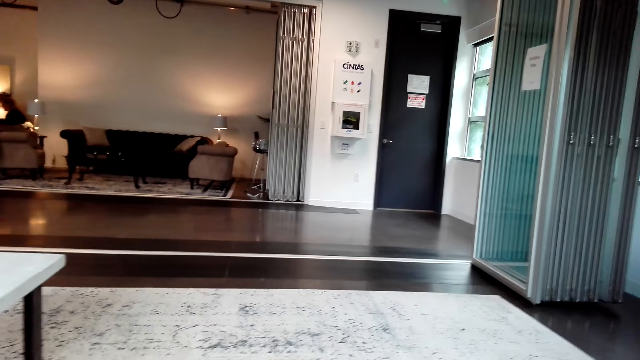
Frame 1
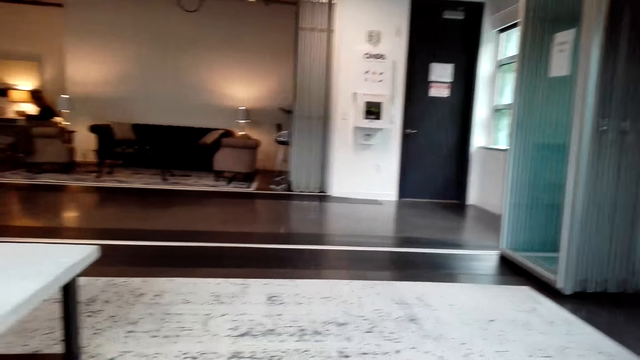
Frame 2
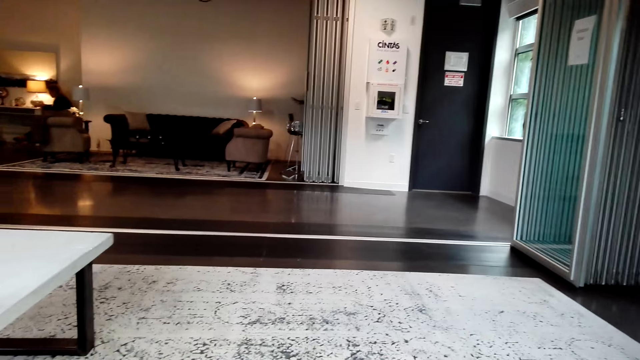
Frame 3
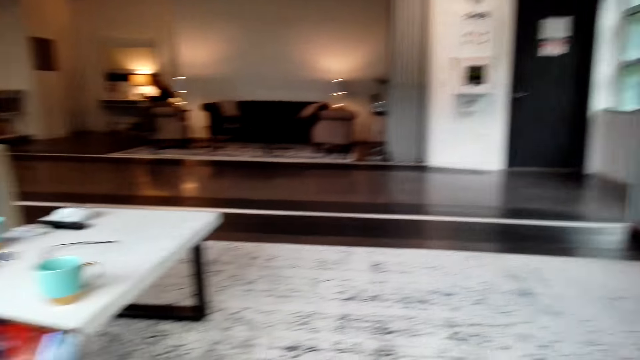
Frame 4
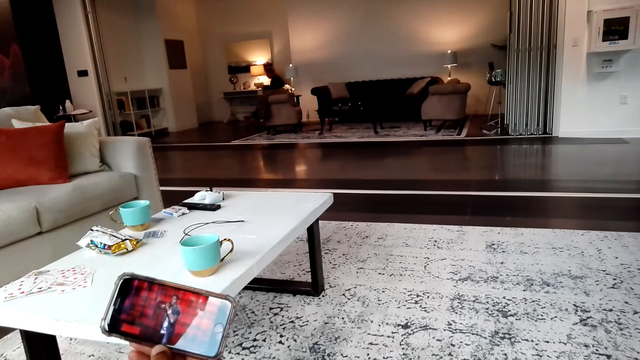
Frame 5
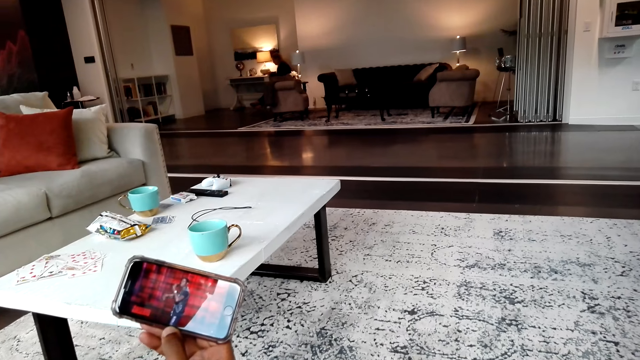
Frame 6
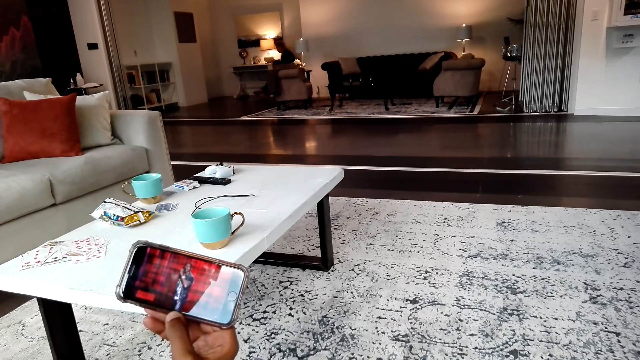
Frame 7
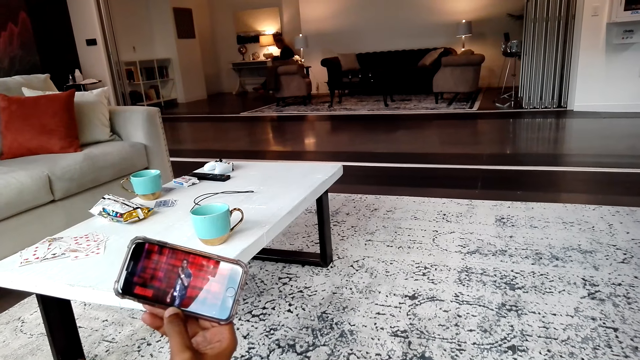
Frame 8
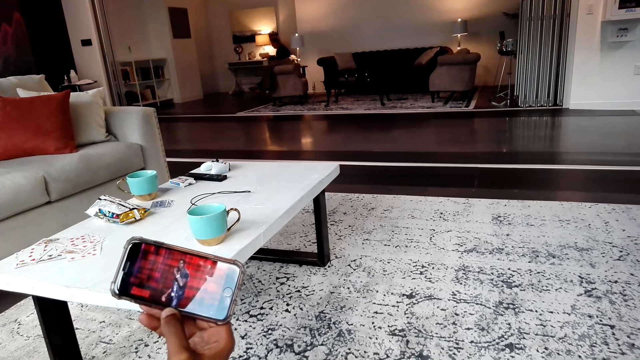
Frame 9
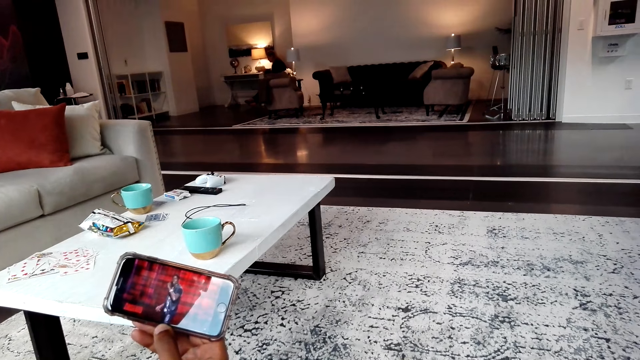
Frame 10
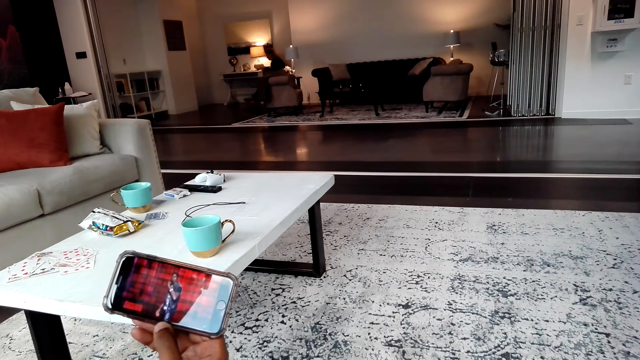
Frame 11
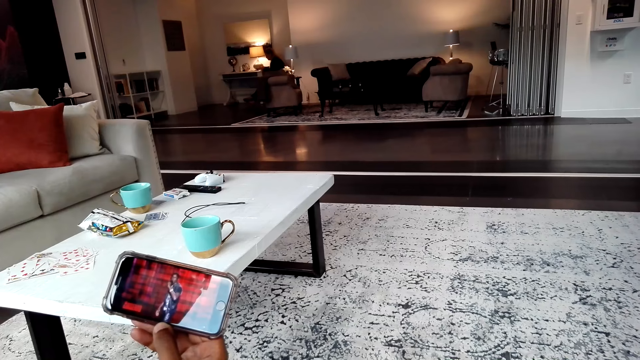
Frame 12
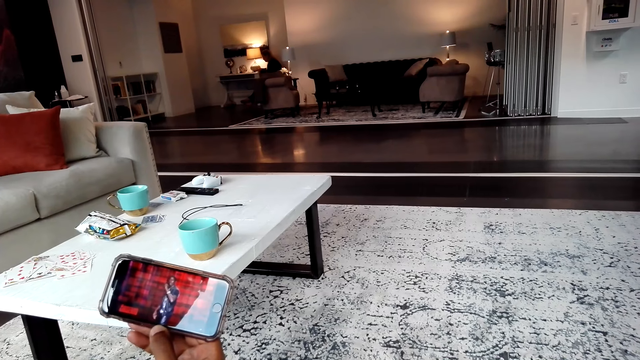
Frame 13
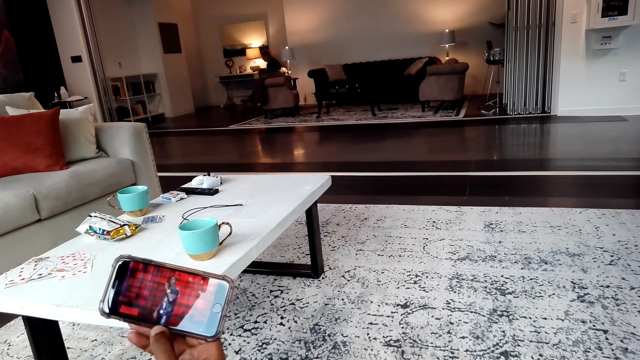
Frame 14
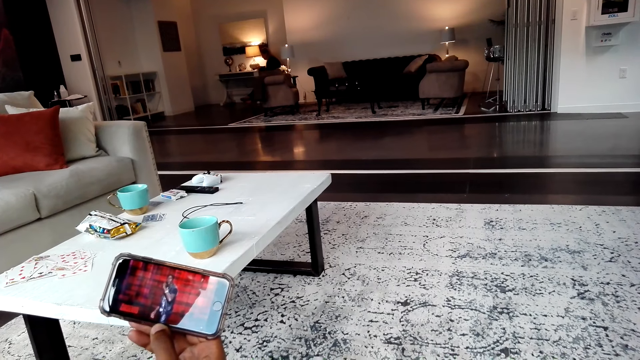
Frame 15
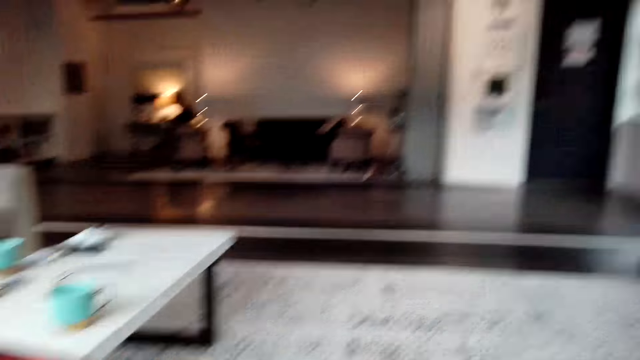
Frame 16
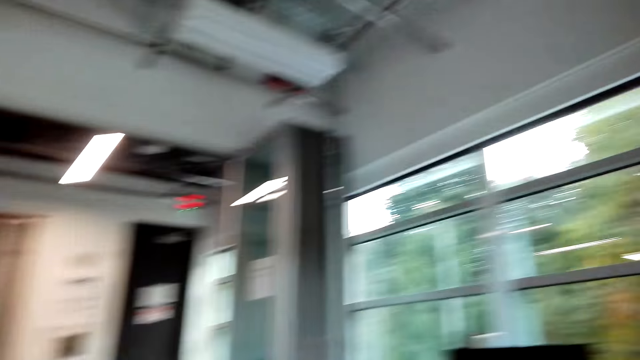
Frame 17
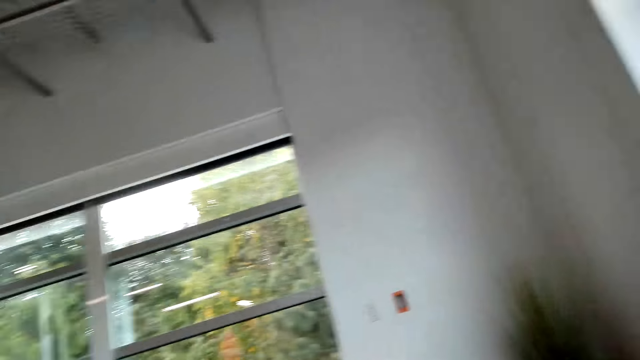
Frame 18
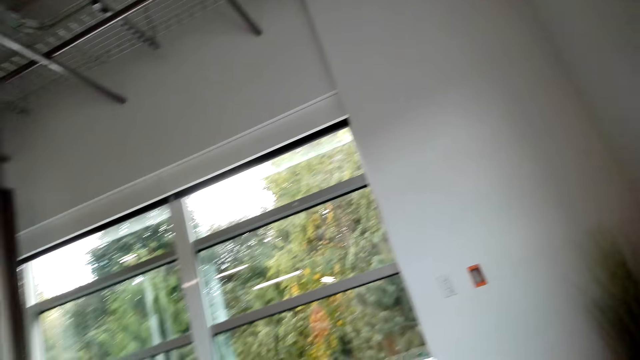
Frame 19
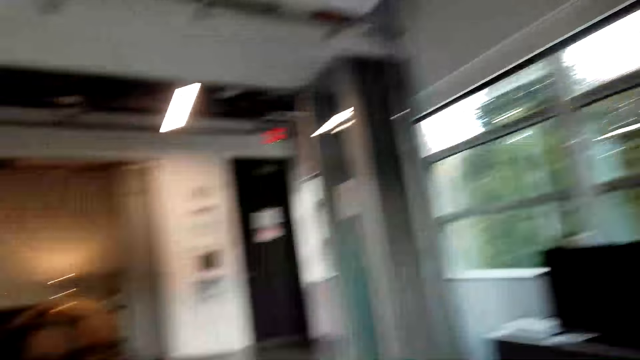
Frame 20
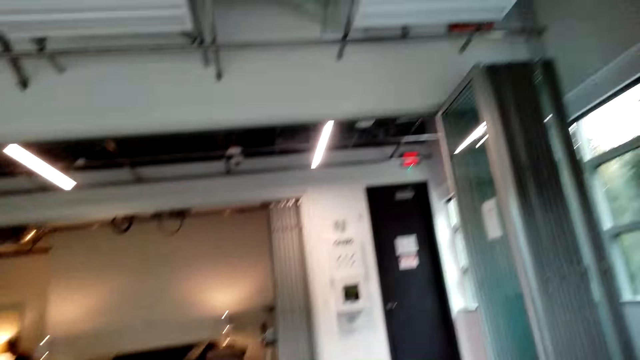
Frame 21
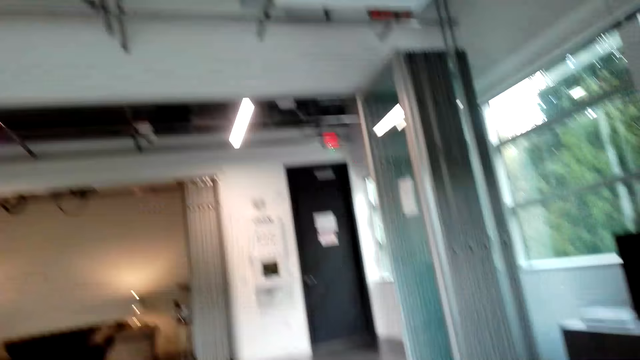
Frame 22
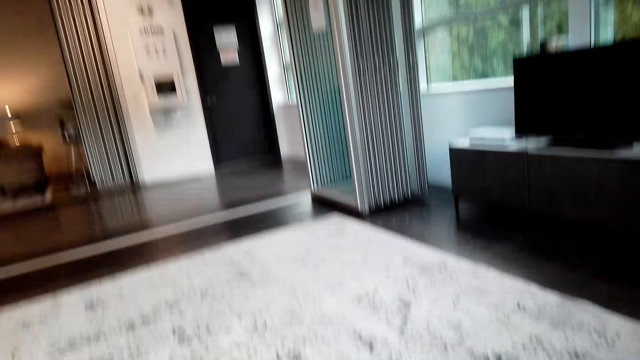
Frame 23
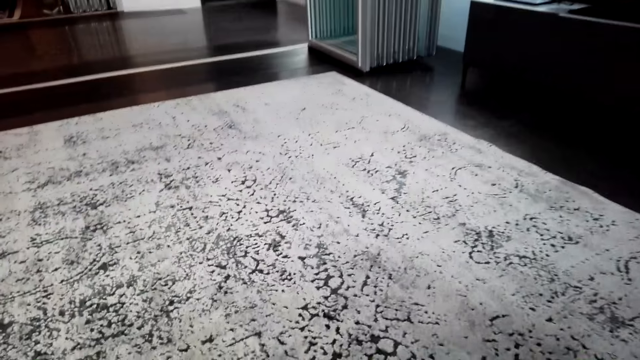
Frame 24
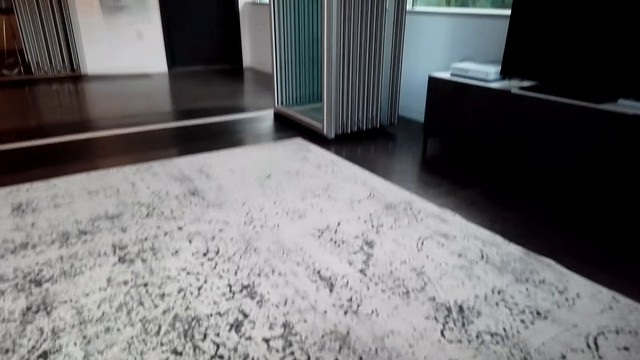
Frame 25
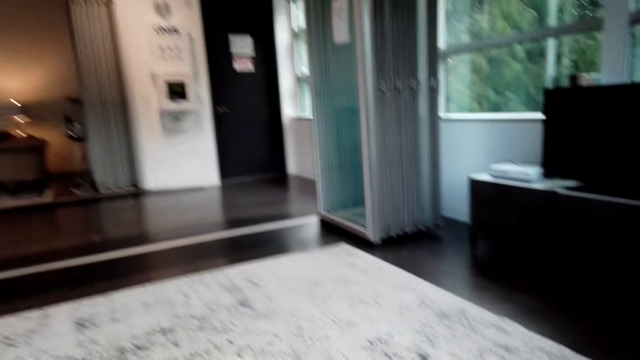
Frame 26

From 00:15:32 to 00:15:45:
A man watches using his phone with the camera wearer. The camera wearer looks around the room.

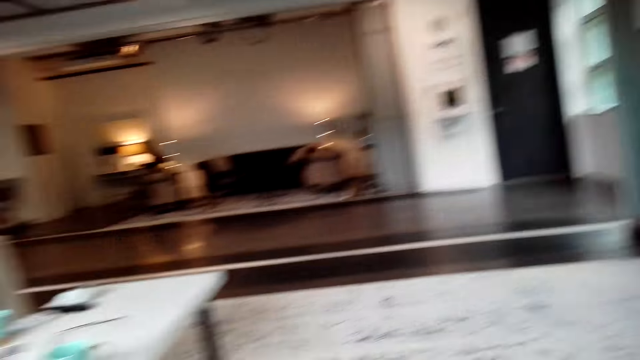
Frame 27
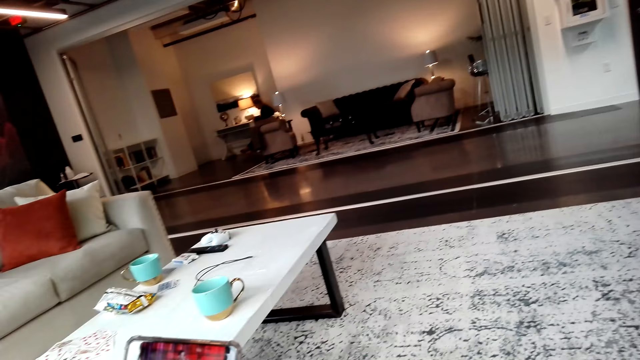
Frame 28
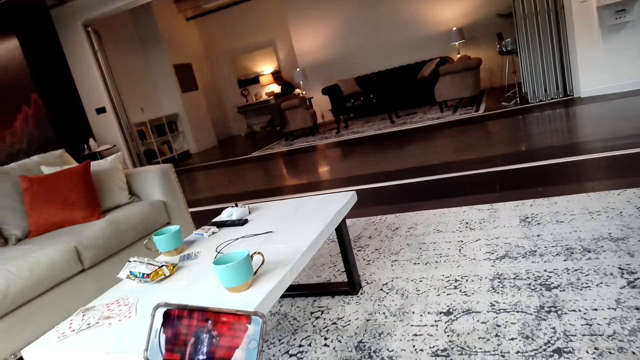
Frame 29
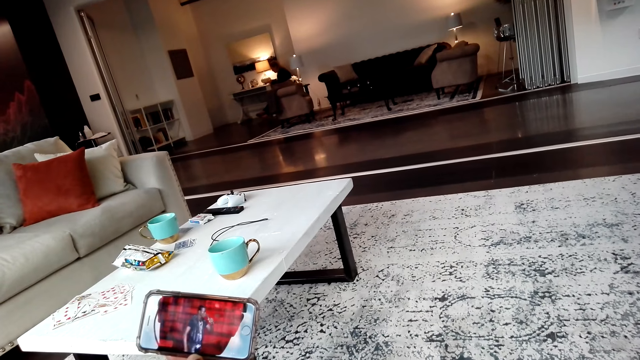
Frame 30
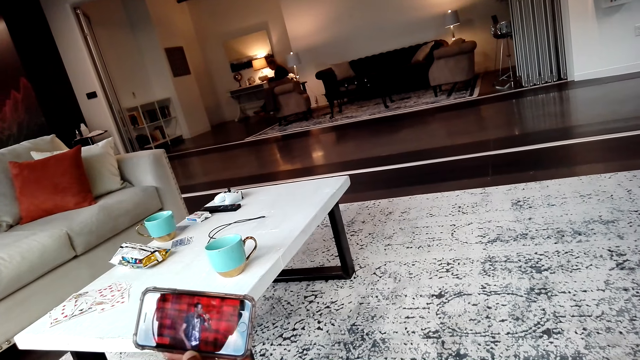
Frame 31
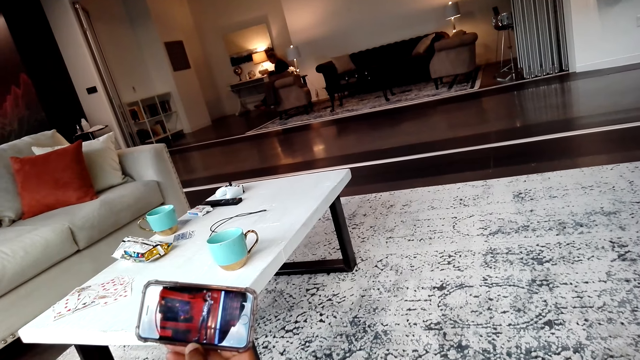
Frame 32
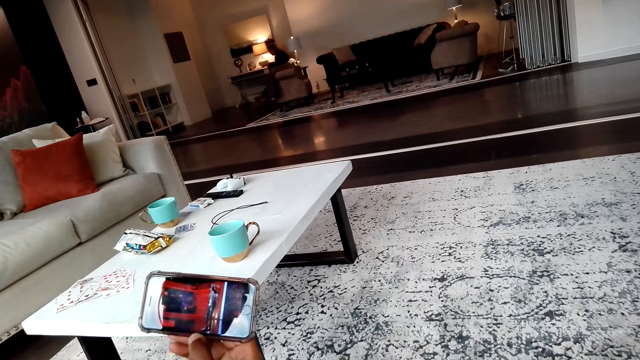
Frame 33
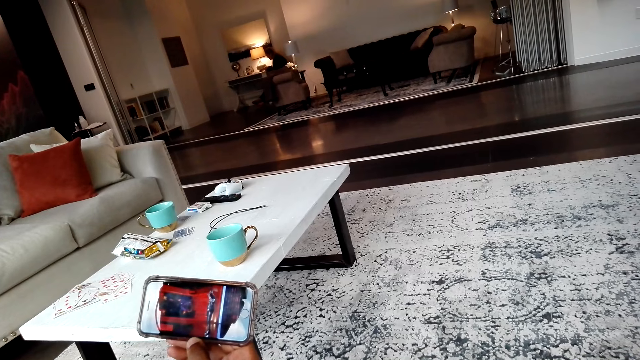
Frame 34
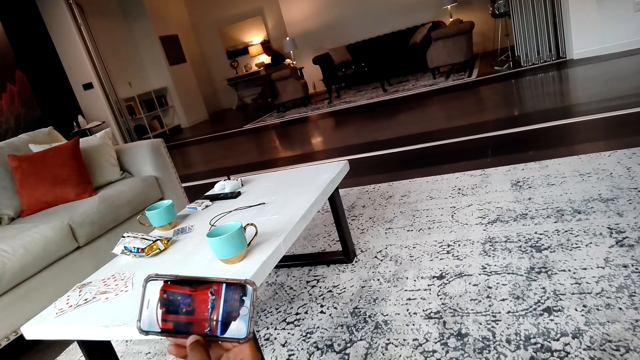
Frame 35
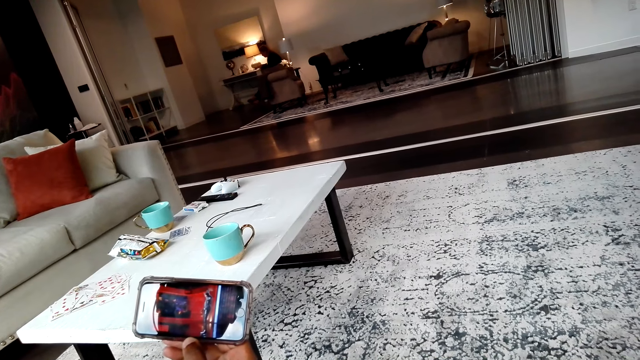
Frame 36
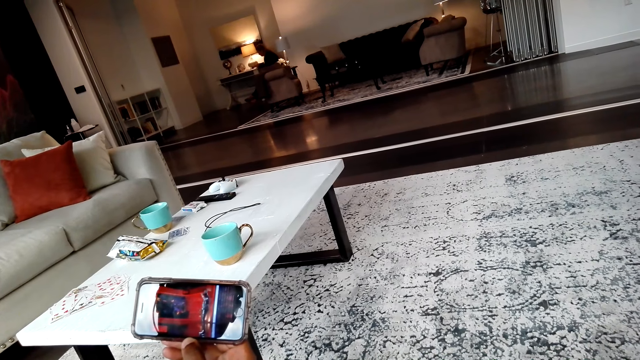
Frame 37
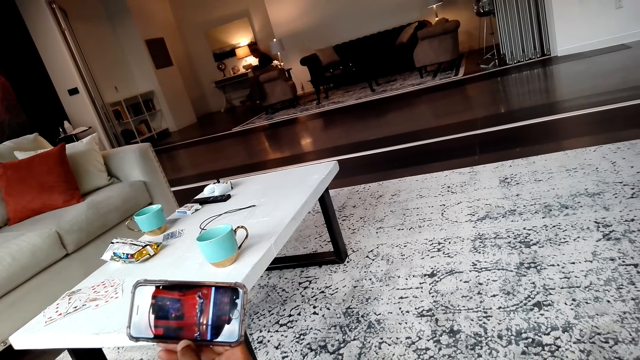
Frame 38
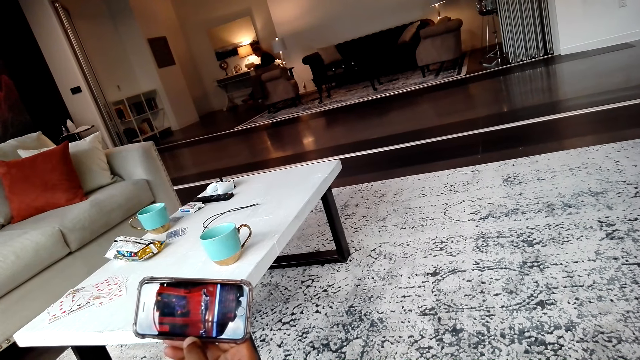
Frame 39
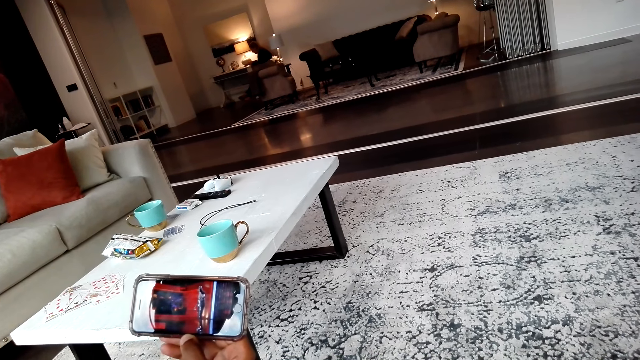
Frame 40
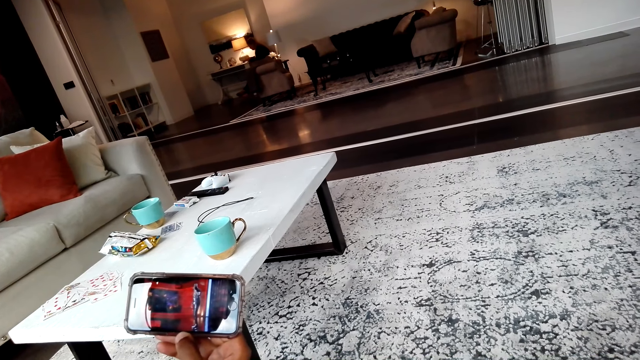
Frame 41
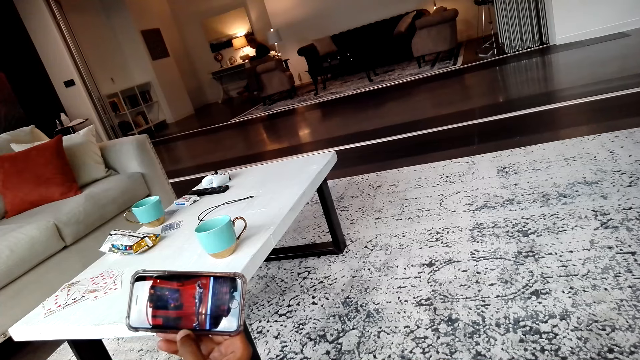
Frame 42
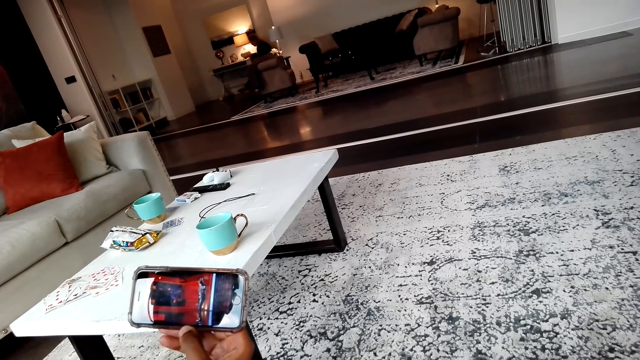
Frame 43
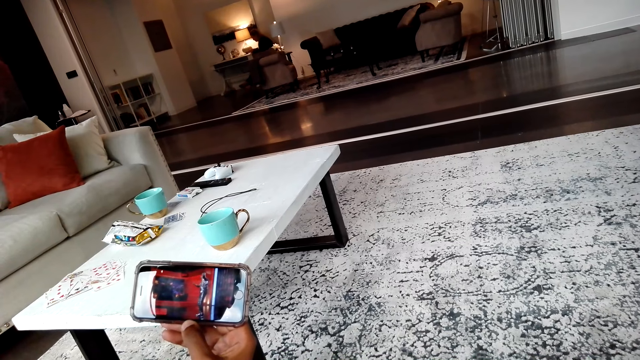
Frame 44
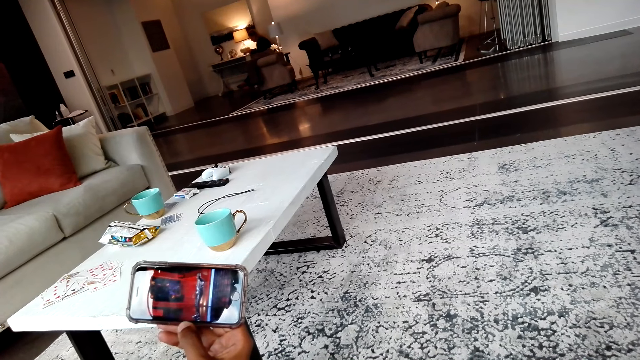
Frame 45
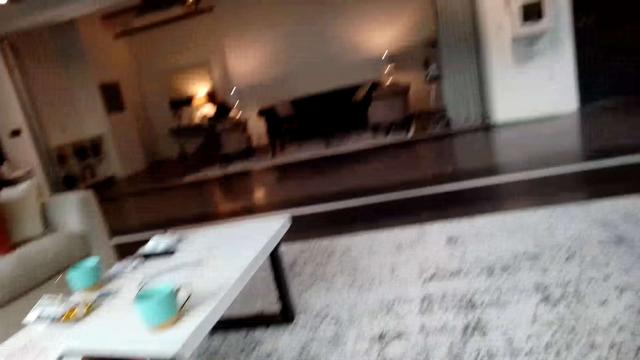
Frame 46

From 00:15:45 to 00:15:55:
A man watches using his phone with the camera wearer. The camera wearer watches a movie in the phone.
